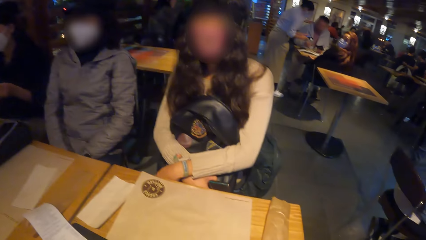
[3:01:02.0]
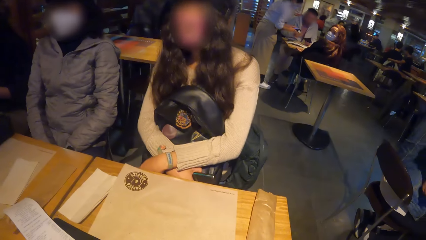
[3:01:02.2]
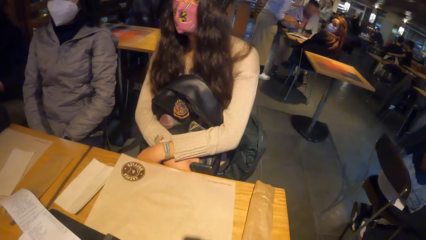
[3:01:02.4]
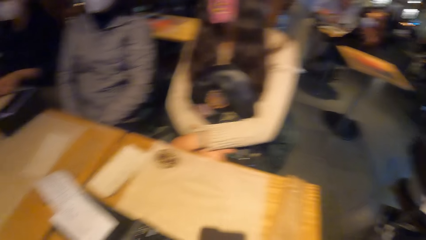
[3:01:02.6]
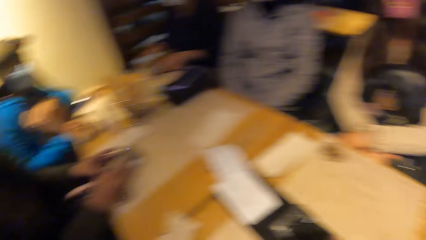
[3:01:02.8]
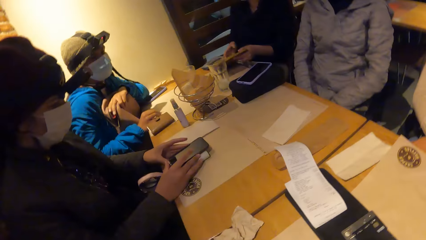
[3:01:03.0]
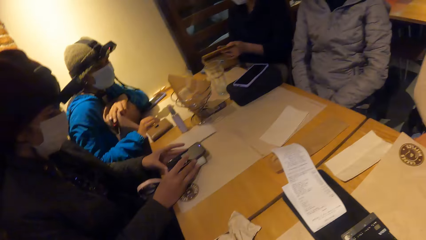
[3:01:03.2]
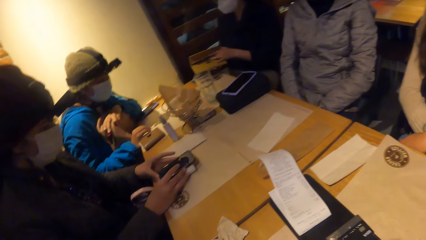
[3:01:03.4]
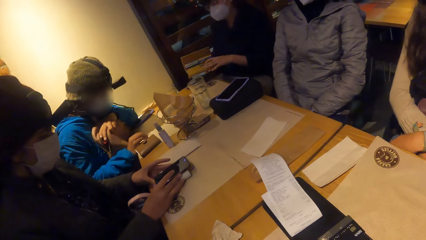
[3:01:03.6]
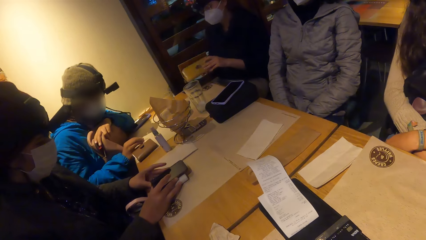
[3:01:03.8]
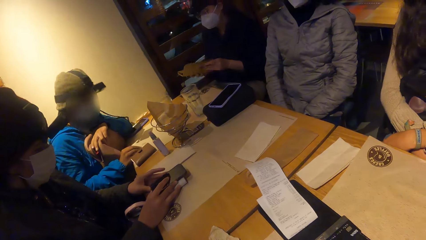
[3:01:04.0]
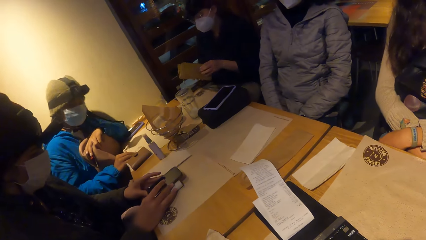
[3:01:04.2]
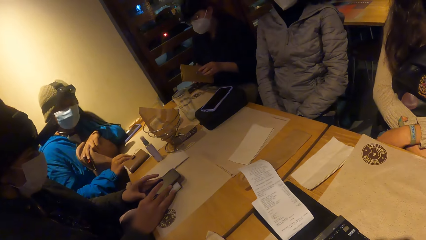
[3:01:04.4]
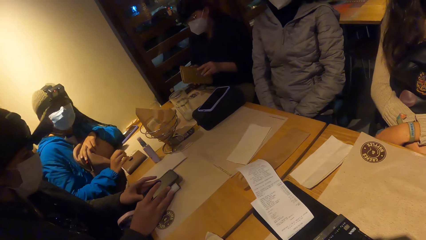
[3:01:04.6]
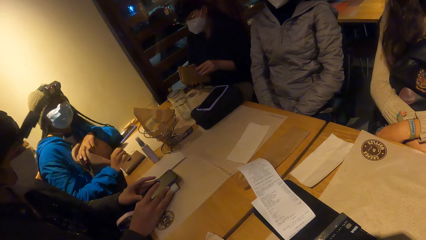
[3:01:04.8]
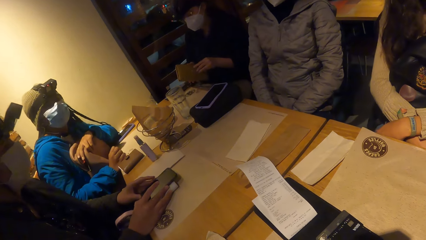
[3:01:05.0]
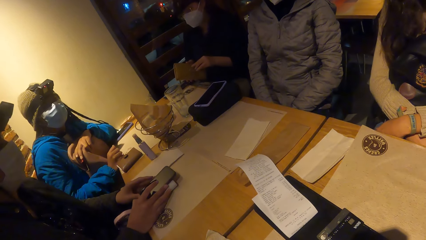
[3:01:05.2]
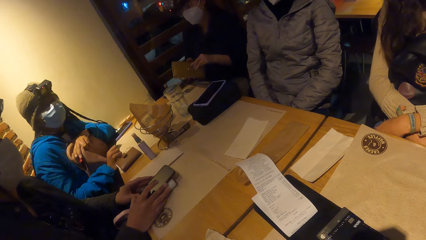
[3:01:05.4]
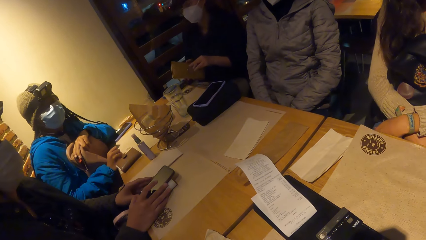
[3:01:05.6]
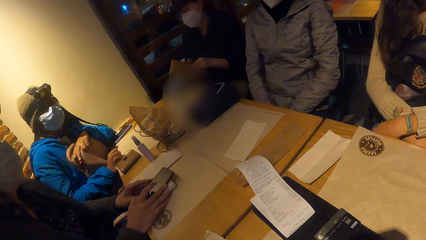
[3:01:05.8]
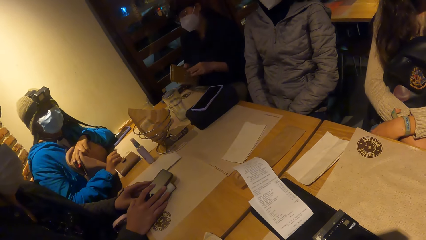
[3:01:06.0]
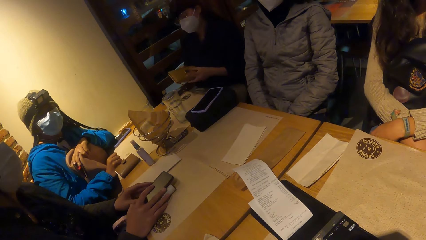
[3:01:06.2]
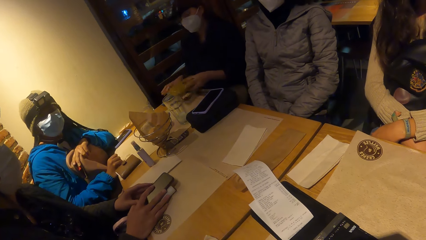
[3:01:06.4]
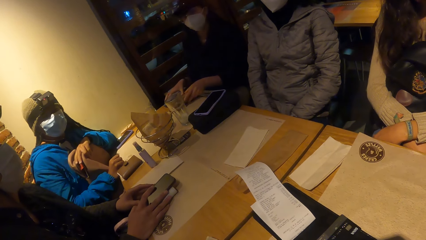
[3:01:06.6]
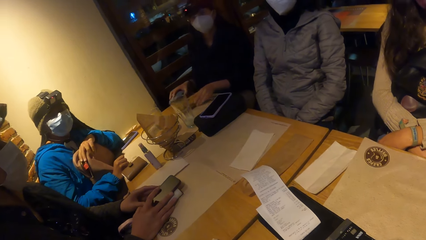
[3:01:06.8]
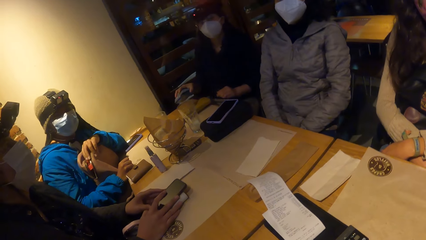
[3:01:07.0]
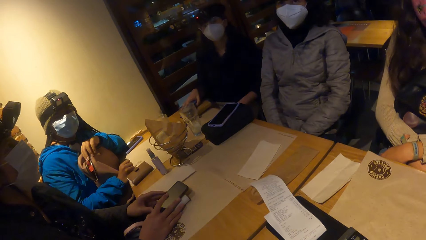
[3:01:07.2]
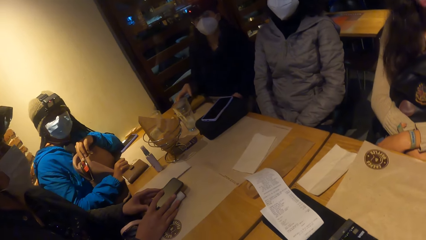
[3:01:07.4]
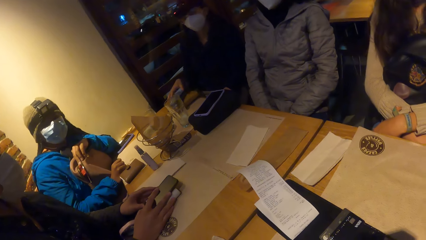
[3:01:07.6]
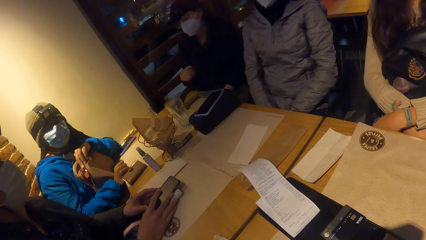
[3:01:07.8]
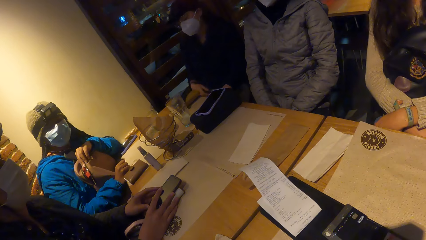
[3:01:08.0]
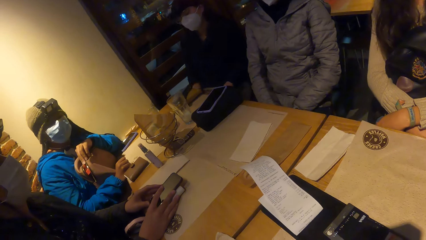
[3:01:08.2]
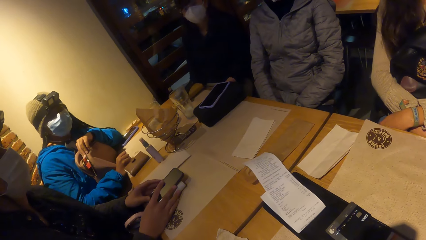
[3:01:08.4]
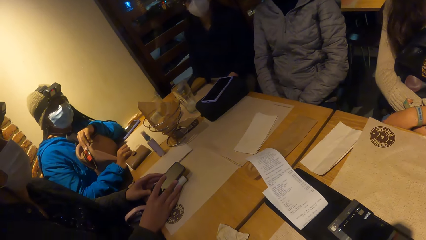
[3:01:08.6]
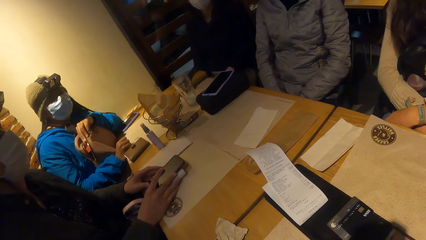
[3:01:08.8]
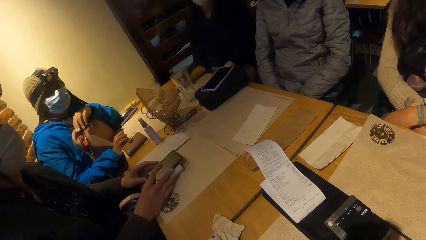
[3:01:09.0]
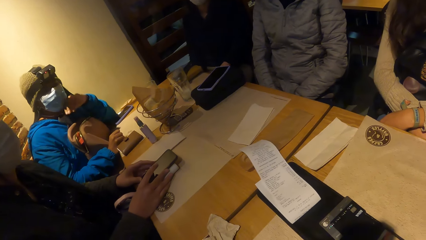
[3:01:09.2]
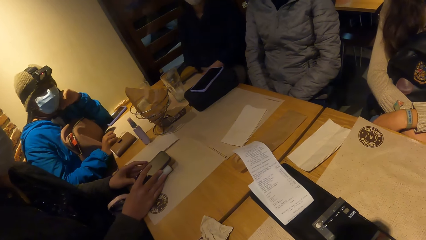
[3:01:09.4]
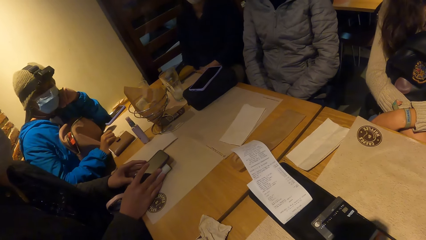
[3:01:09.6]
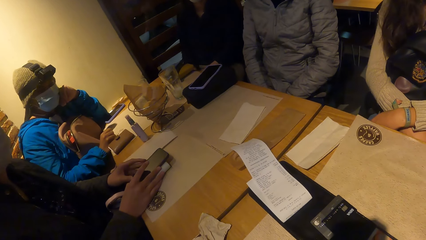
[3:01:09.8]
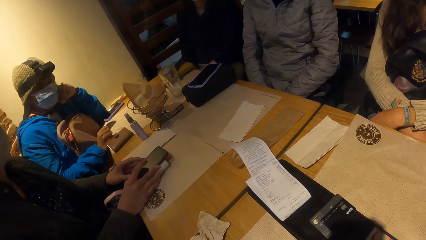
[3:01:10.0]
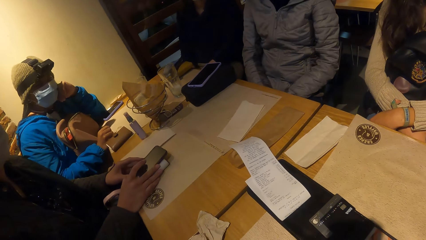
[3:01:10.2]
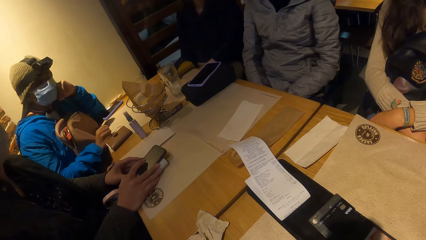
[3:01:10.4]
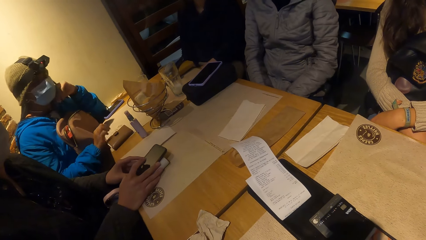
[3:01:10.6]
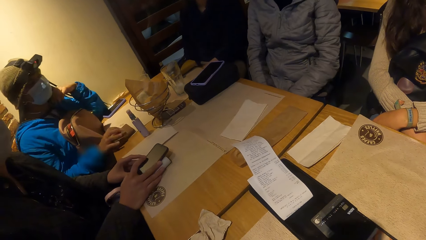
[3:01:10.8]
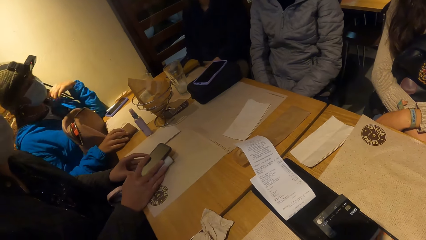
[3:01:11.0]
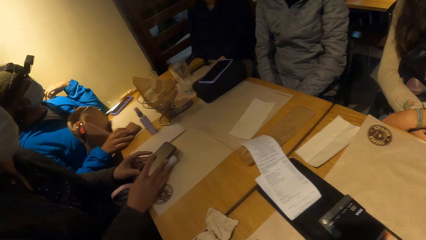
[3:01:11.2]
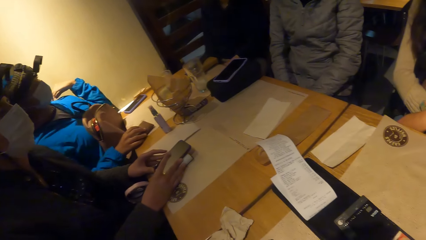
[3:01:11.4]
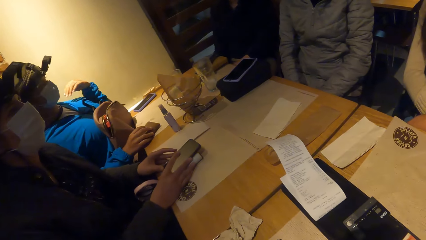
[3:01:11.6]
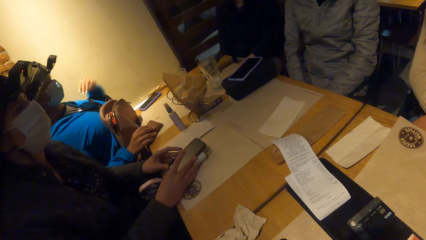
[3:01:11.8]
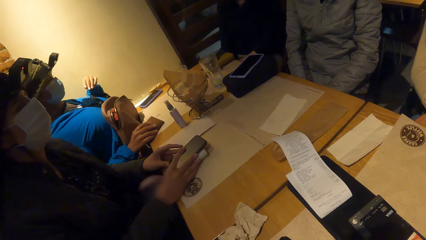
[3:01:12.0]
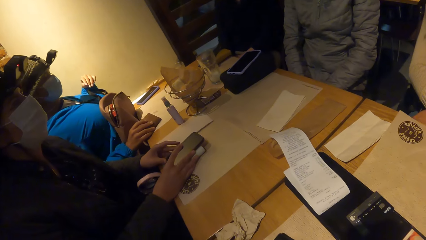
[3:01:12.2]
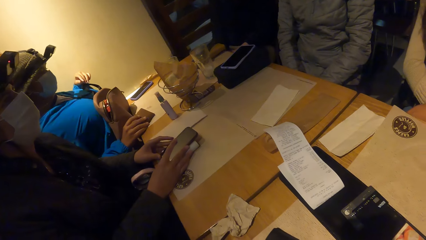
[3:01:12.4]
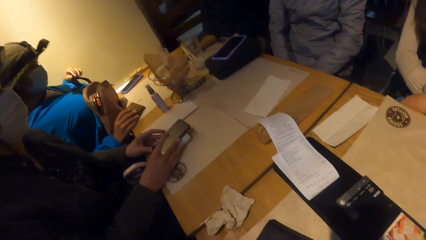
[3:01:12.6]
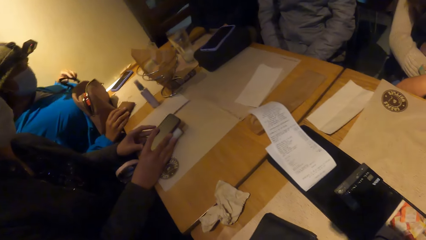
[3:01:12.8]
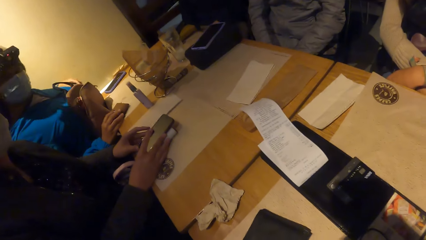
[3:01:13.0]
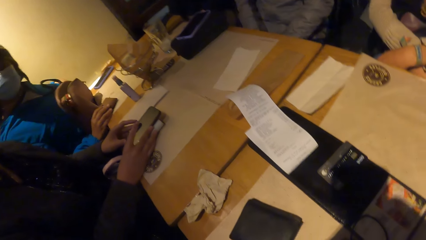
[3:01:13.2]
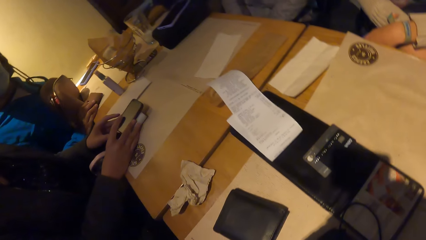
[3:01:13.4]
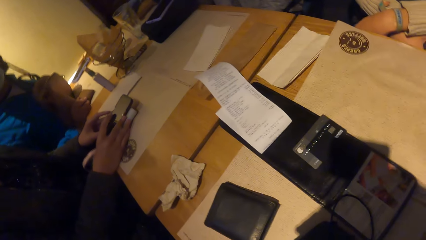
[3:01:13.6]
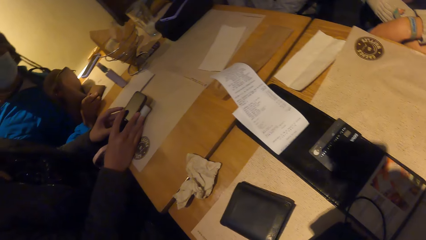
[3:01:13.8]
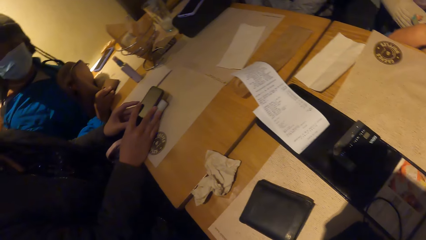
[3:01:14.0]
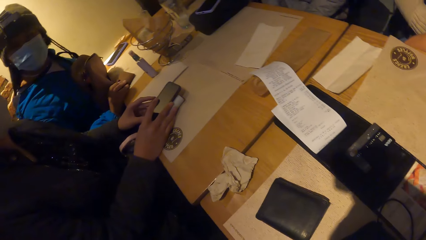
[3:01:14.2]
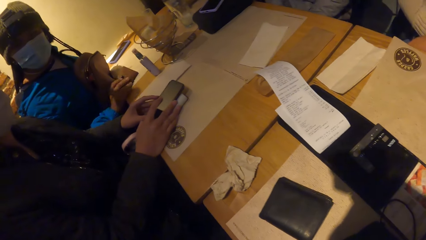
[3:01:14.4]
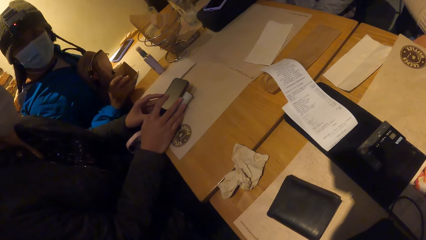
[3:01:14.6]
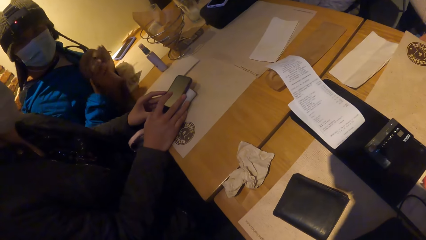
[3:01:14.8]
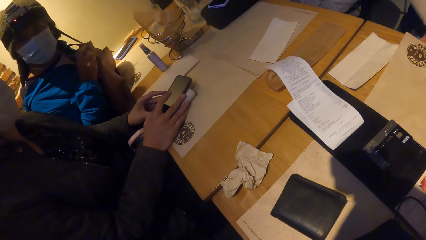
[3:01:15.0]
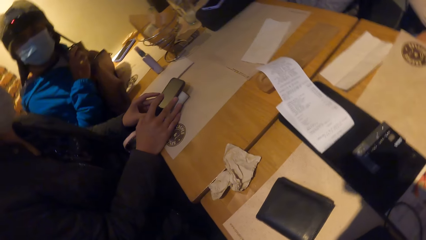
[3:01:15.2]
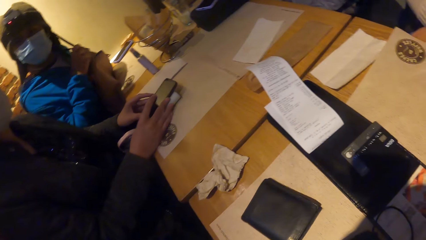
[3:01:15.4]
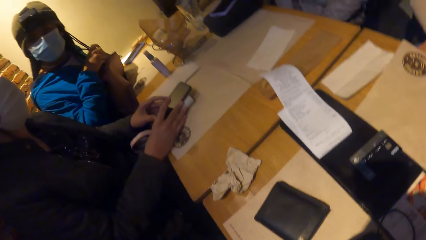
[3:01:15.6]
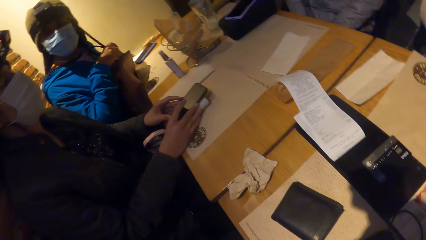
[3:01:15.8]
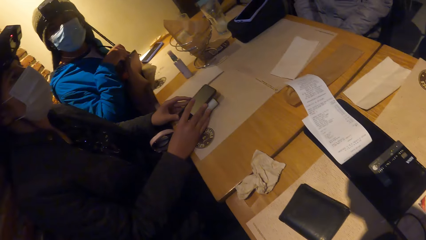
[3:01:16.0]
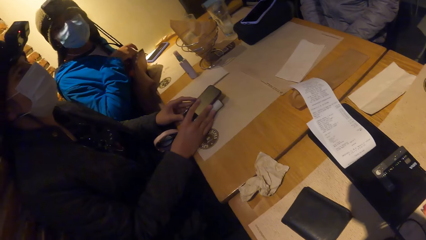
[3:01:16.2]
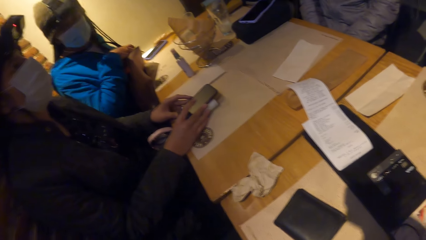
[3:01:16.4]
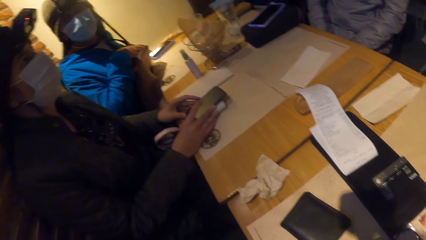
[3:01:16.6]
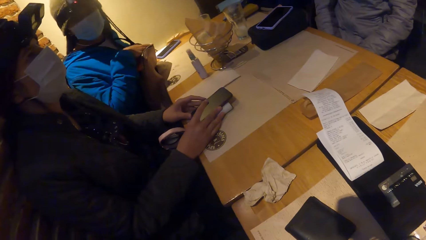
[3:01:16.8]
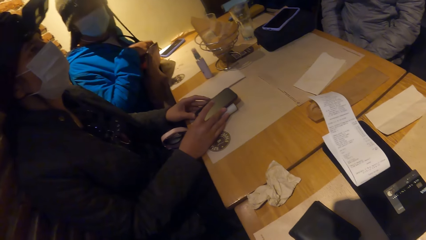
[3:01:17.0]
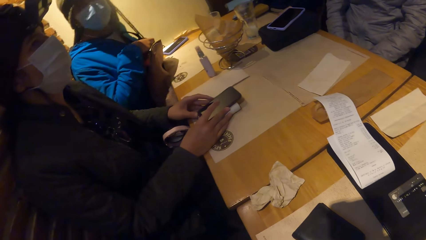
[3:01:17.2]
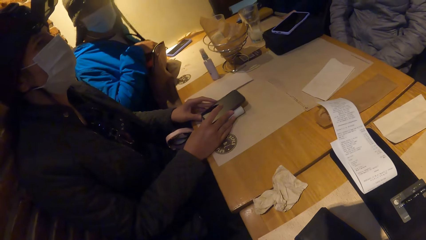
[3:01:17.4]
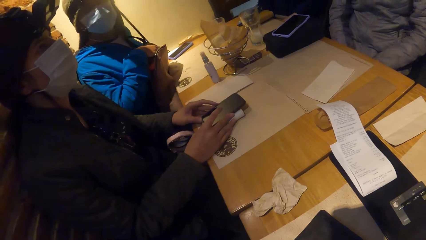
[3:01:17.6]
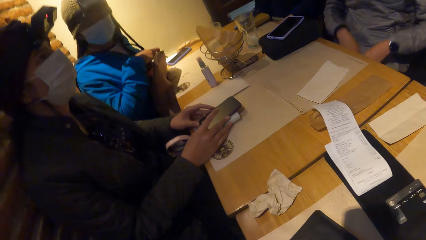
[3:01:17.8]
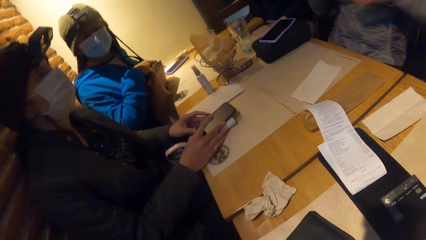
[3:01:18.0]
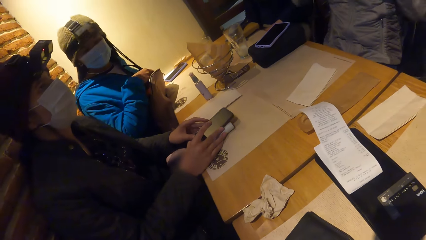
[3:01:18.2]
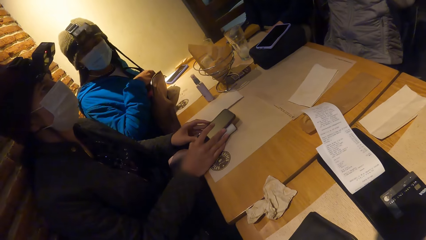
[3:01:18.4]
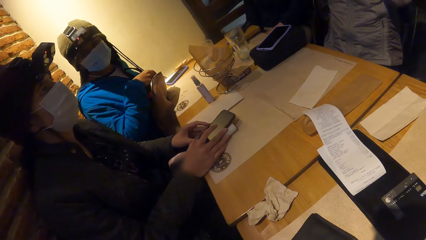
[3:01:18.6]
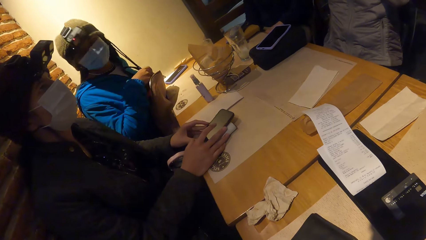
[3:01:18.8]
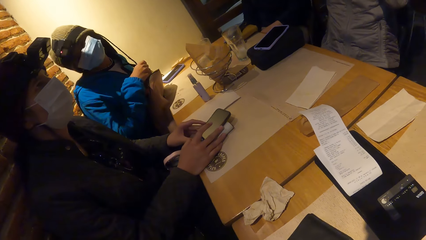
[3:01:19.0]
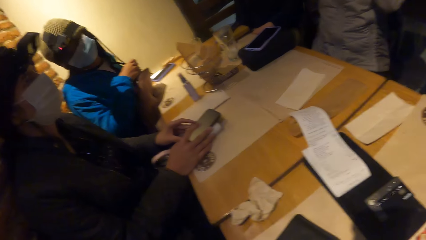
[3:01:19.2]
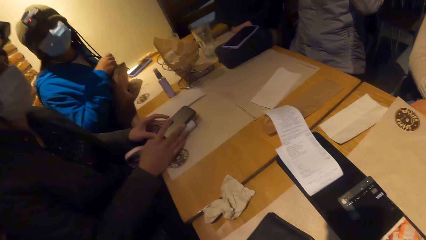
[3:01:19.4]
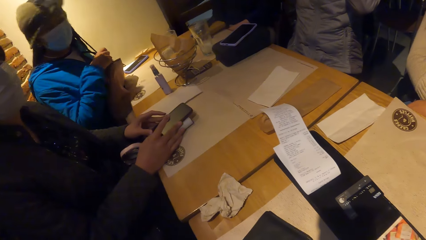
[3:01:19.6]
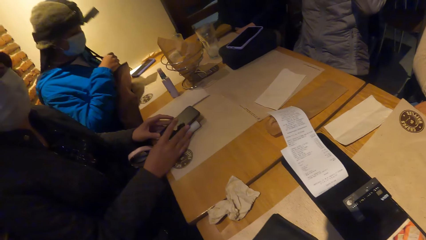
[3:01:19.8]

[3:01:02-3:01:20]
The camera wearer looks at a woman. Another woman opens a purse. A third woman places the purse in her hands on the table. A fourth woman converses with a fifth woman. A sixth woman touches her face with her left hand, swipes the hair on her shoulder backward with her left hand, and picks up the purse from the table with her right hand. She picks up the purse on the table with her right hand. The camera wearer looks at a bill on the table. The sixth woman puts the purse in her right hand into the bag. The camera wearer interacts with the sixth woman. The fifth woman converses with the fourth woman.
